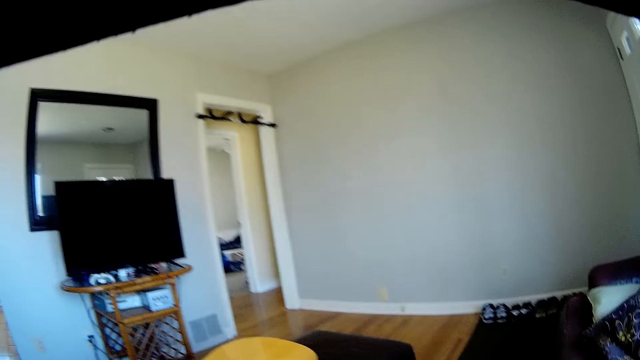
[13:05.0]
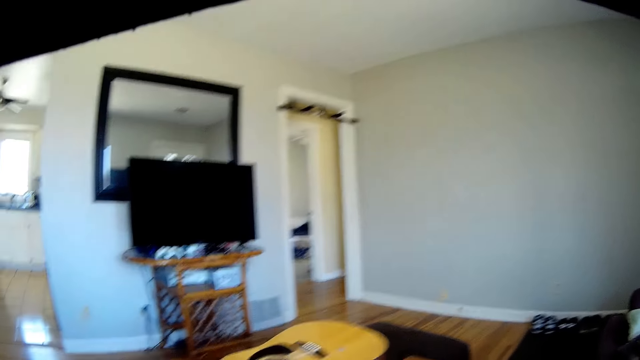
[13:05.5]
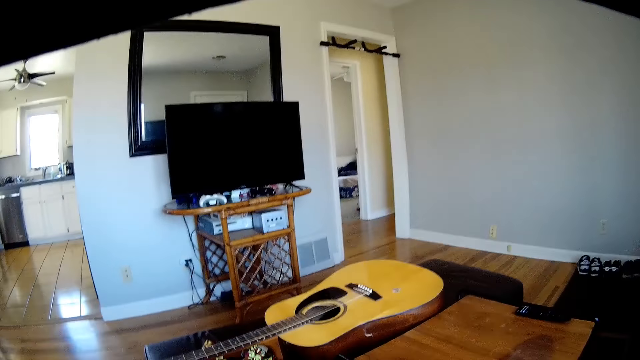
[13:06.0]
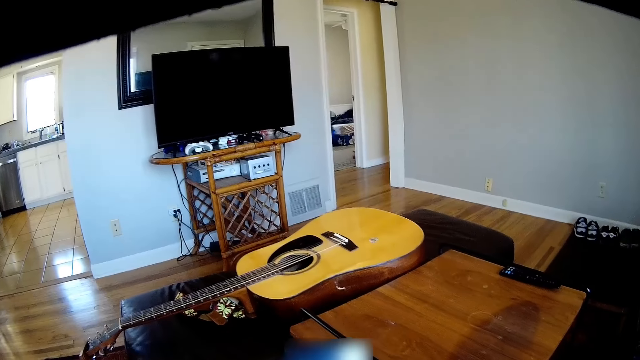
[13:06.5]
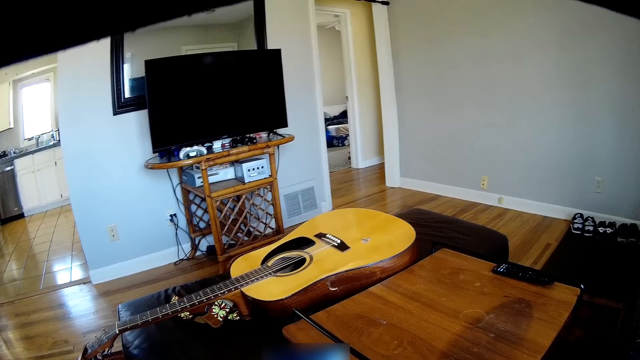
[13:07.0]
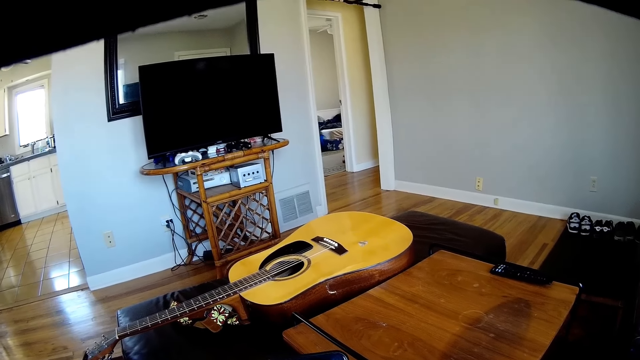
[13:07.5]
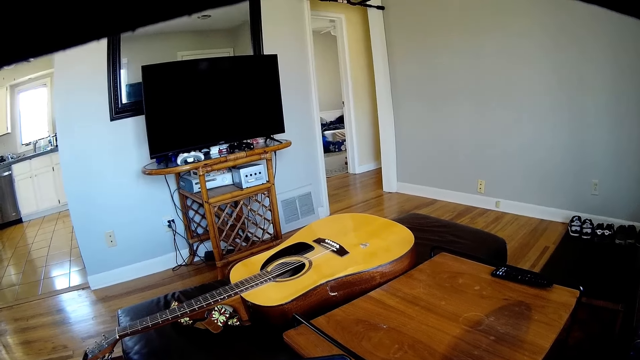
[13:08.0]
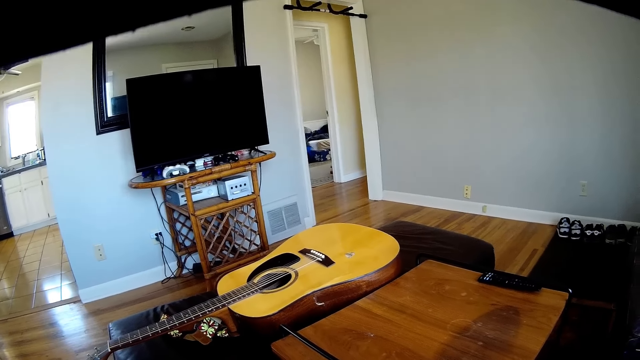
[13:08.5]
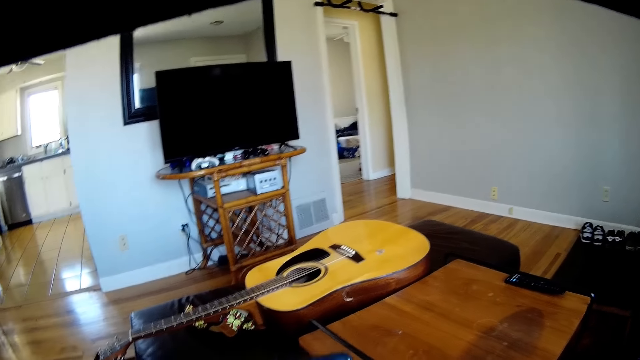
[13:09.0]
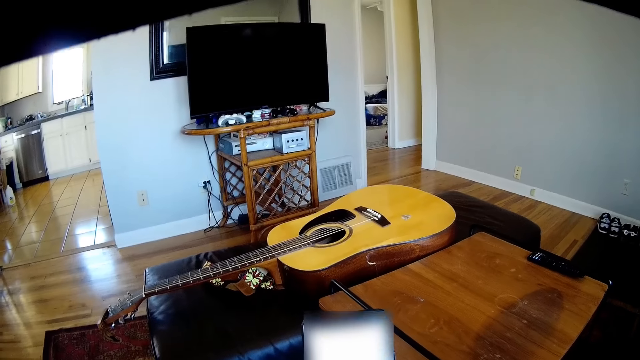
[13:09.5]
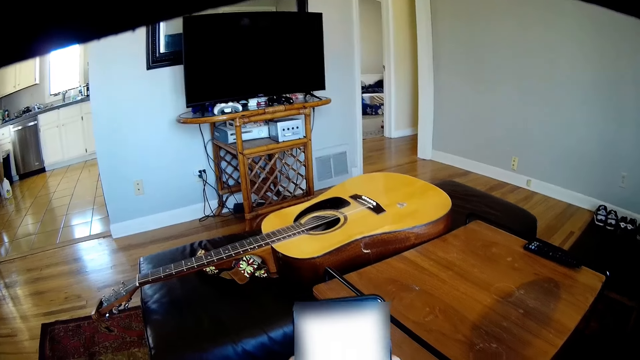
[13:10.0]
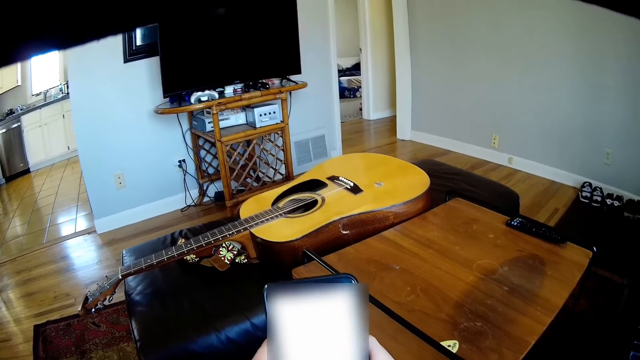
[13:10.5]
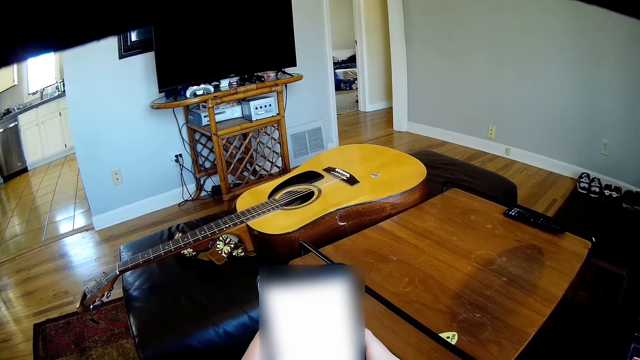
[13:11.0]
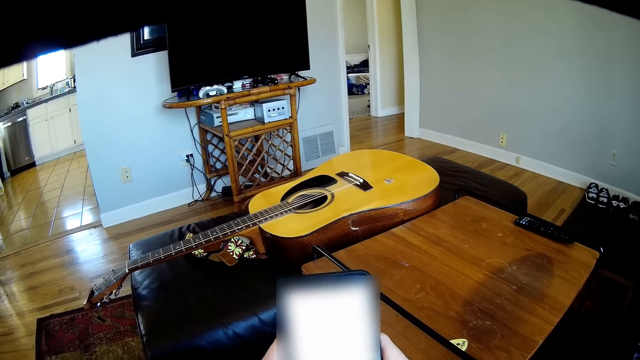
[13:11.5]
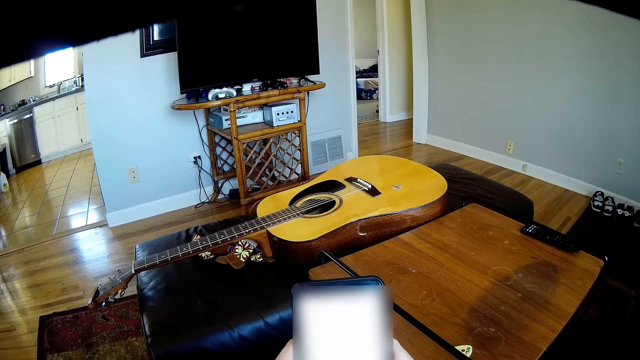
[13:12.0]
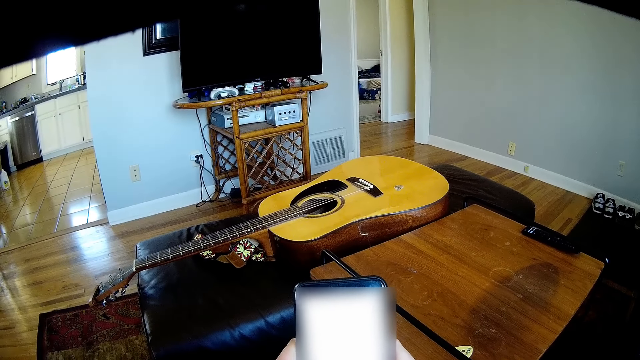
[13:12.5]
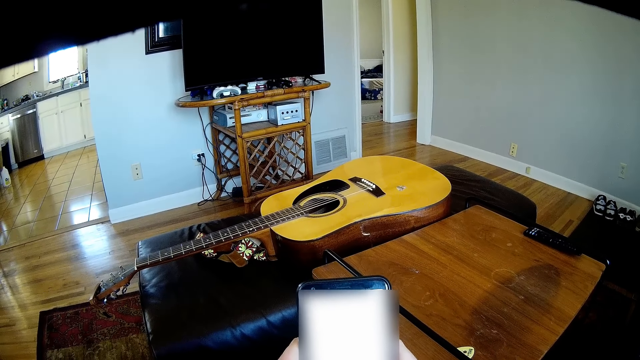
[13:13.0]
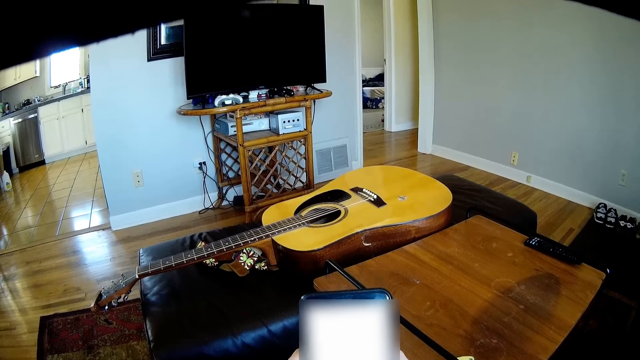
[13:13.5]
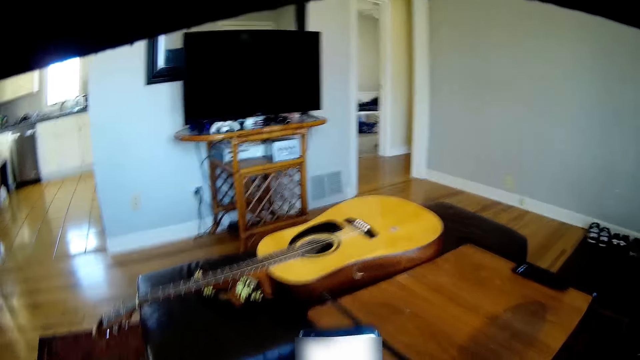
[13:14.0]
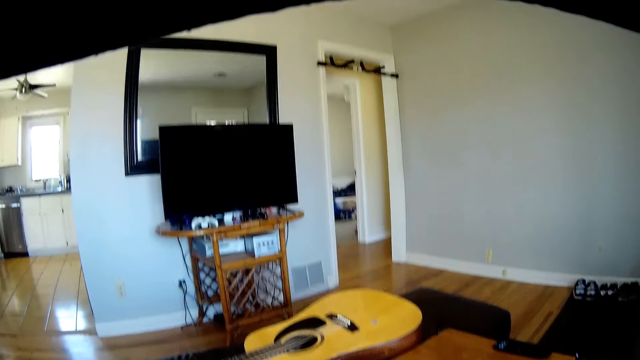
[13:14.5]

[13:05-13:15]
The camera wearer operates a phone with both hands. They dial the phone.

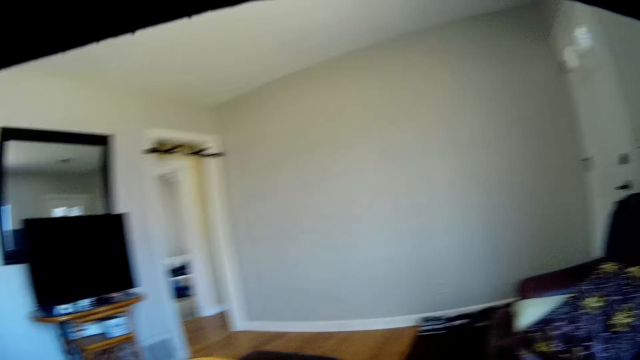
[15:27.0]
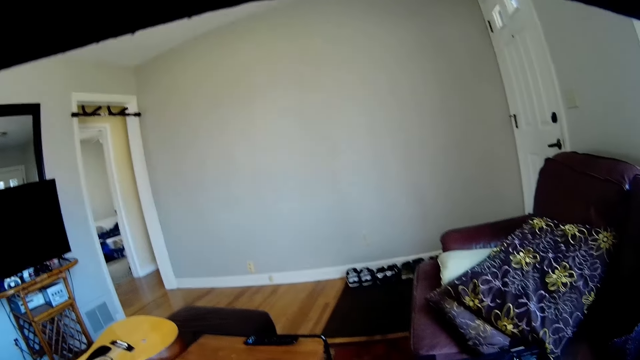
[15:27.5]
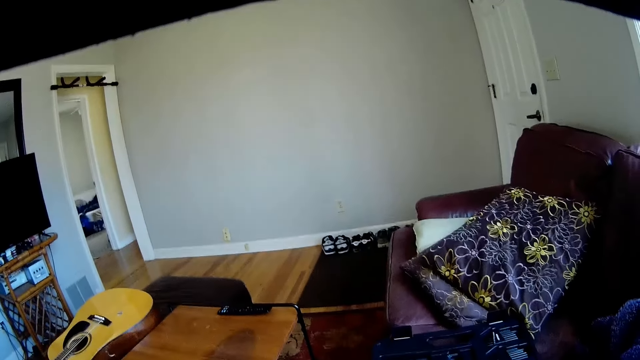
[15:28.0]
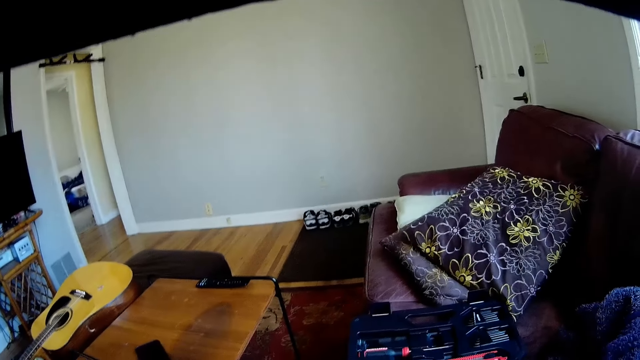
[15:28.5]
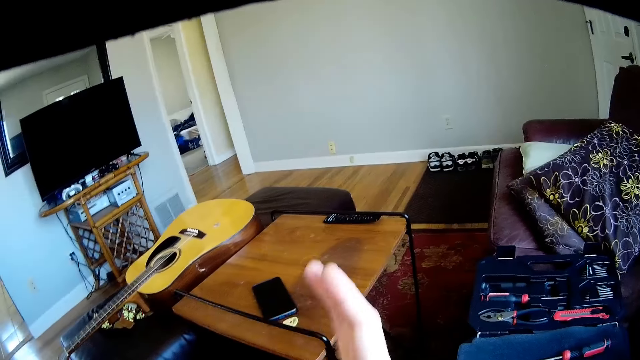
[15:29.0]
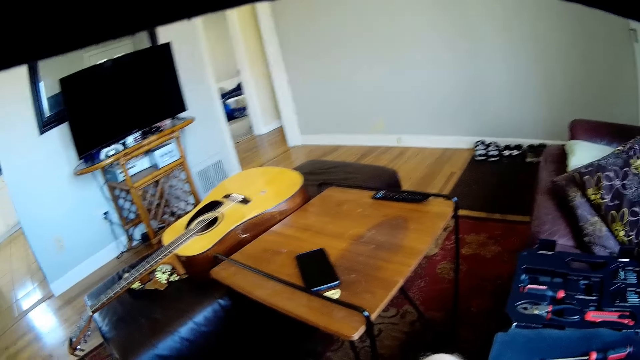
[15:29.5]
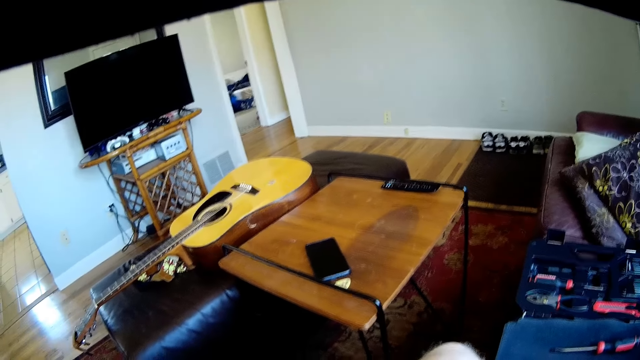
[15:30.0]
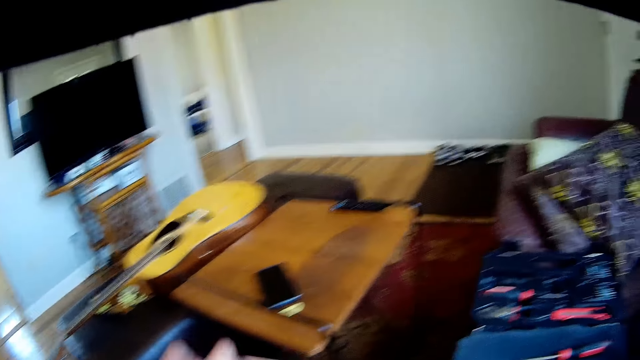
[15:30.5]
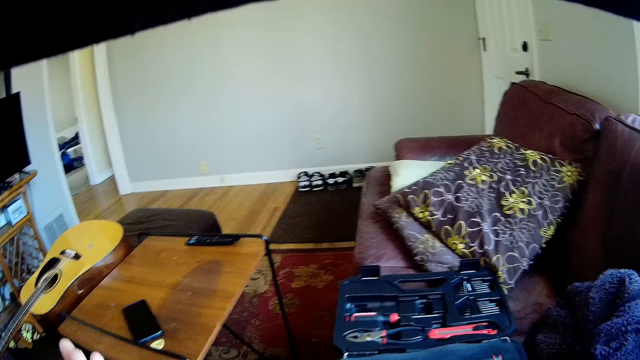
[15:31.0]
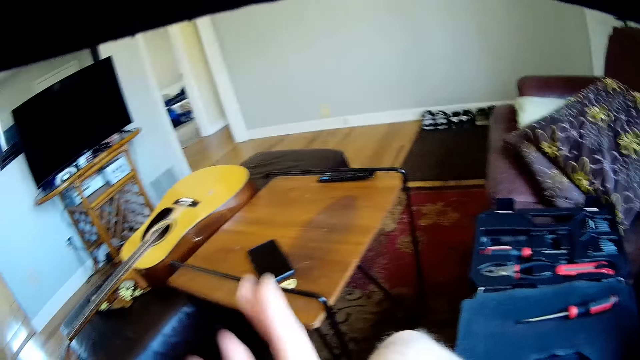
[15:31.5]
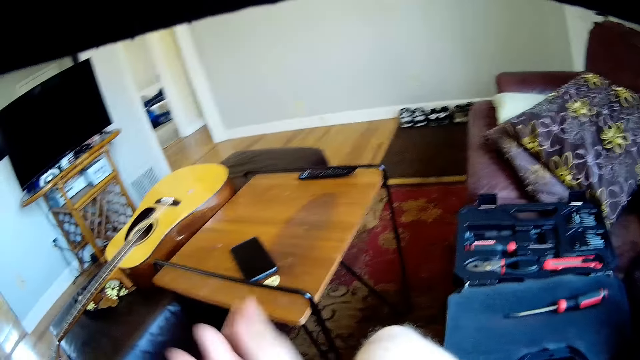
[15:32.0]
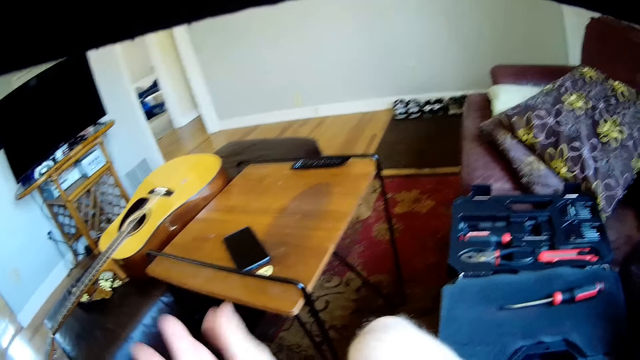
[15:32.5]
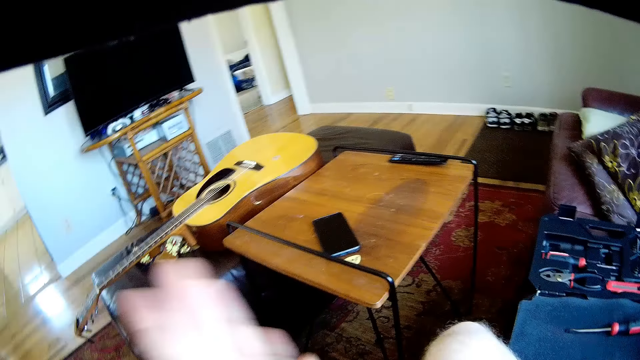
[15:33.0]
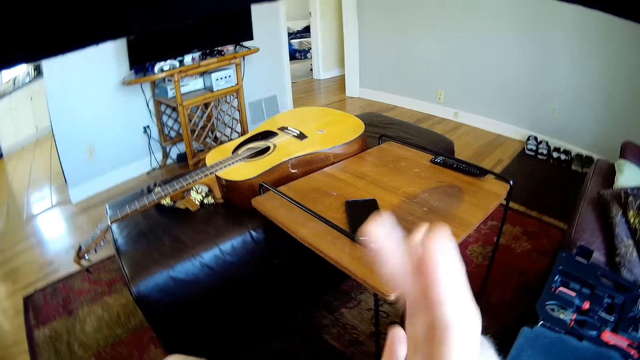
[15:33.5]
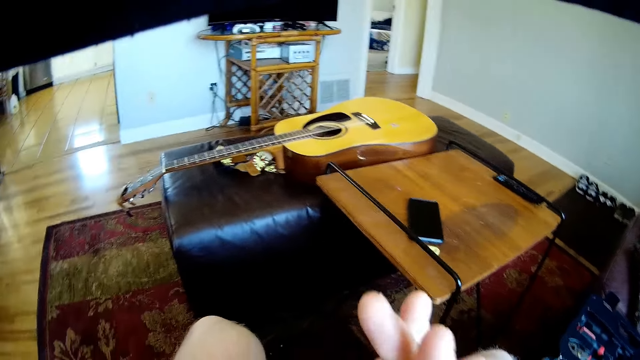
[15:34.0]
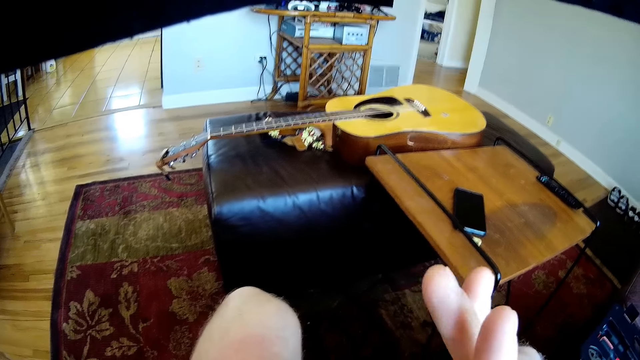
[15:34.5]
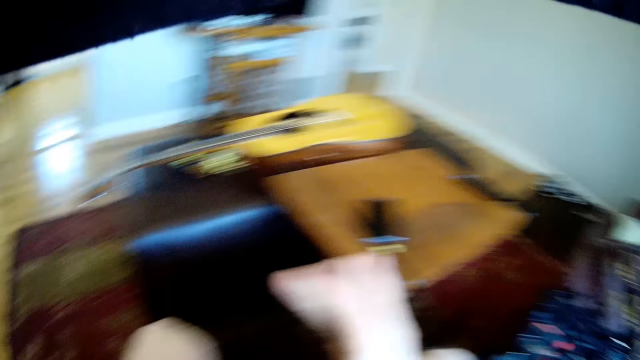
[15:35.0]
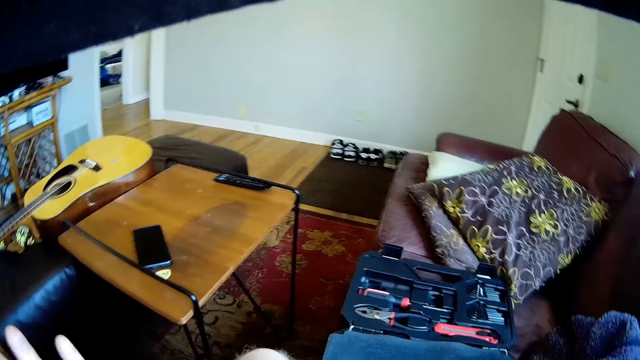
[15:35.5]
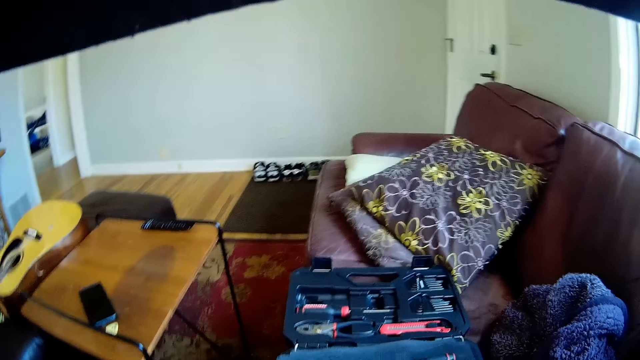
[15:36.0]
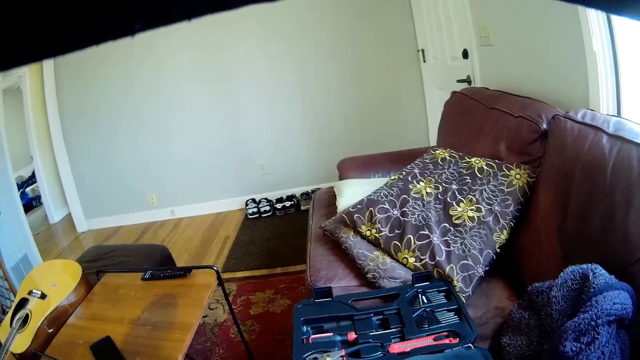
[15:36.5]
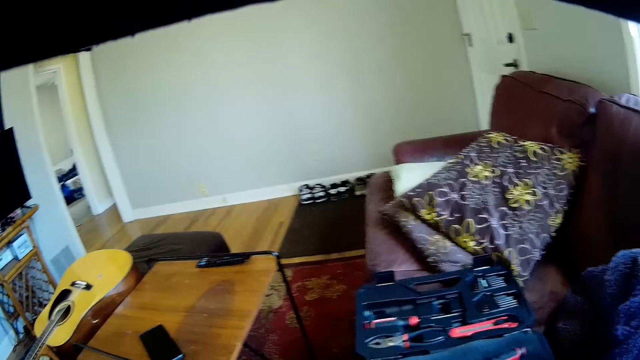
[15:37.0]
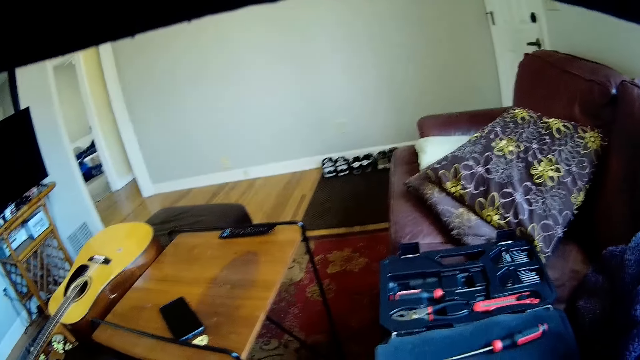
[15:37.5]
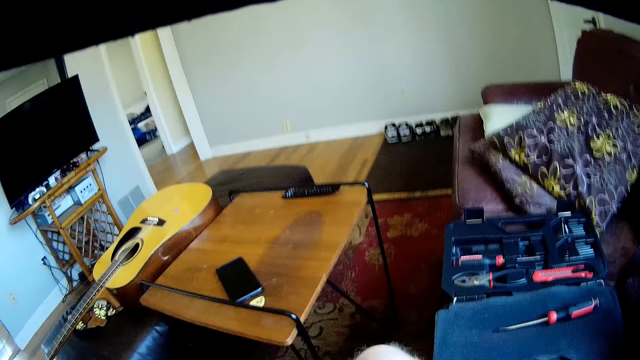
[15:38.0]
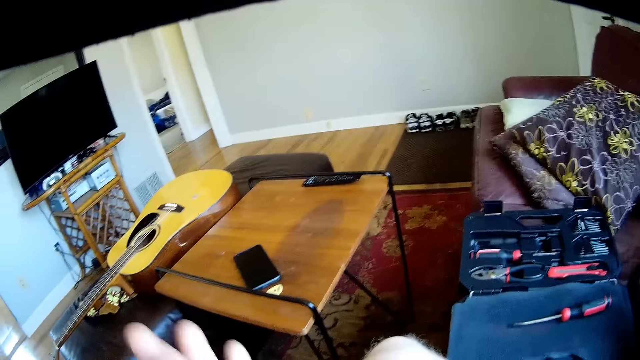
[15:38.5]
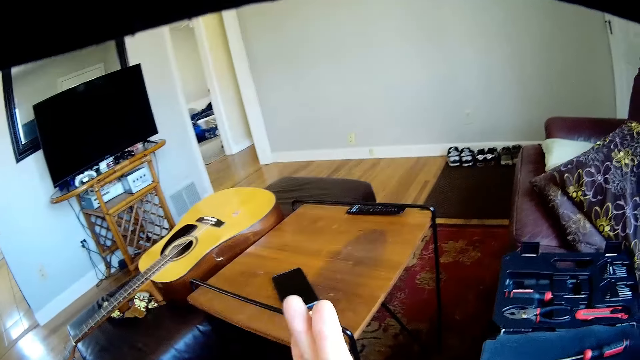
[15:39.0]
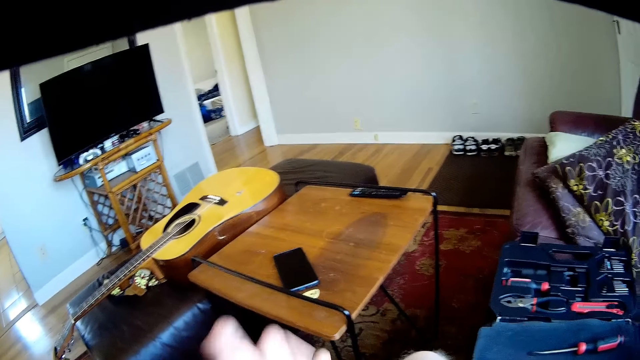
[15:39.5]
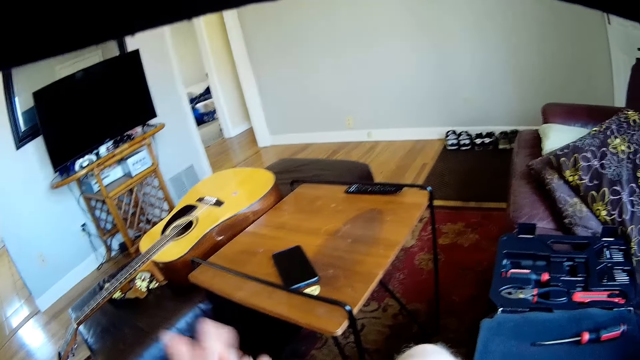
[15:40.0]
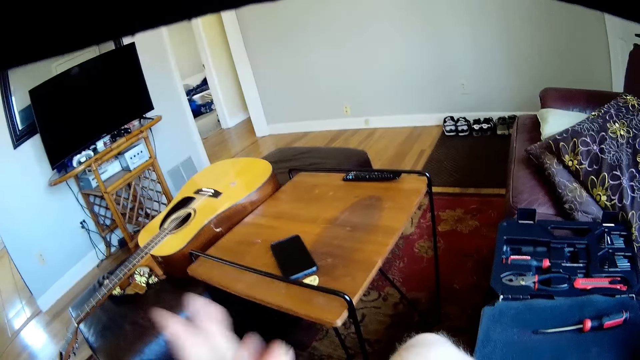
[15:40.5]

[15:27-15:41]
The camera wearer rubs a wire between both palms. They look around the room. They rub the hands.
